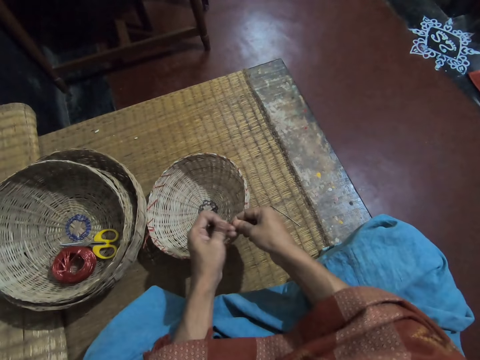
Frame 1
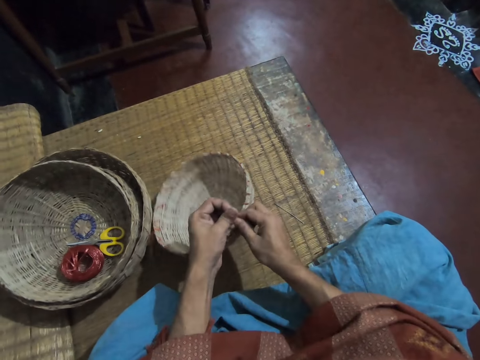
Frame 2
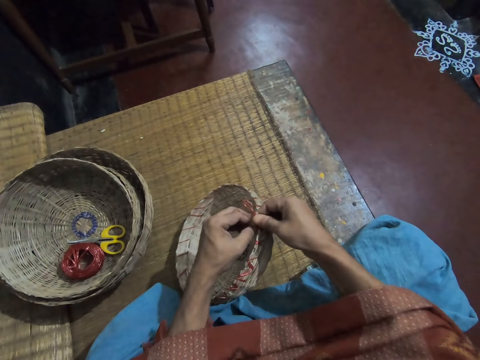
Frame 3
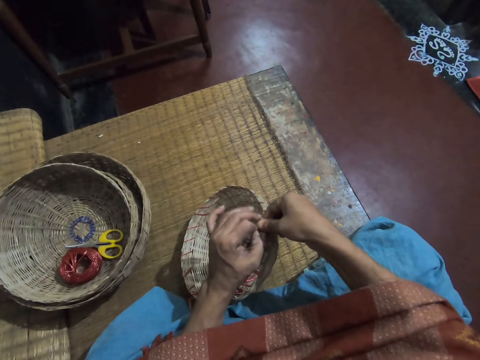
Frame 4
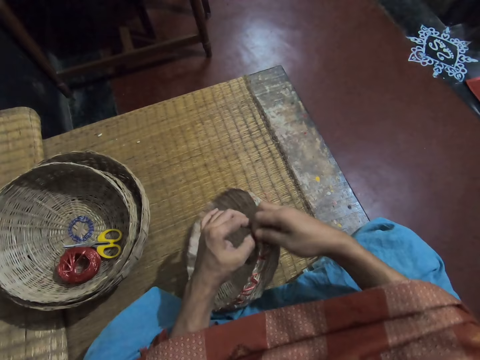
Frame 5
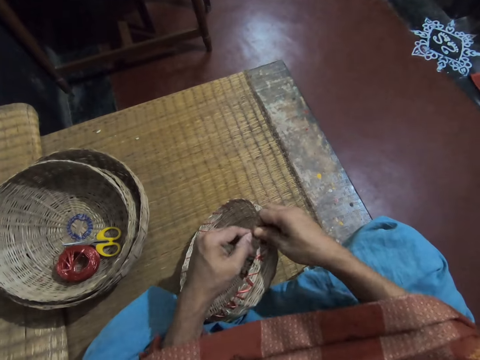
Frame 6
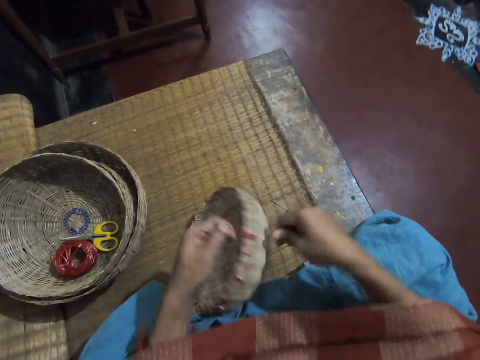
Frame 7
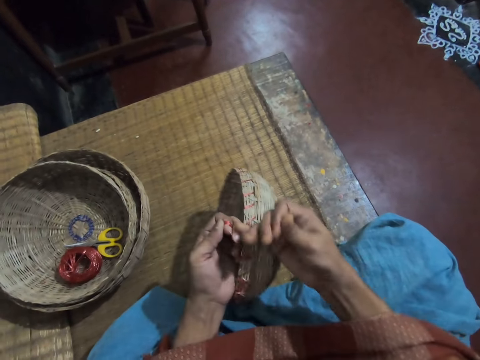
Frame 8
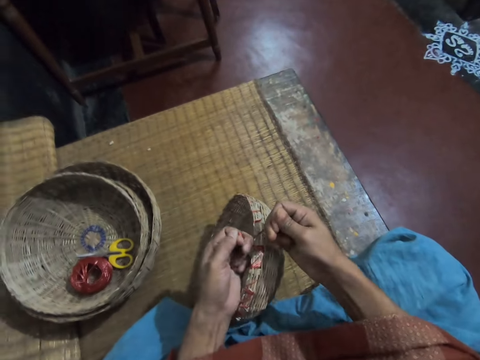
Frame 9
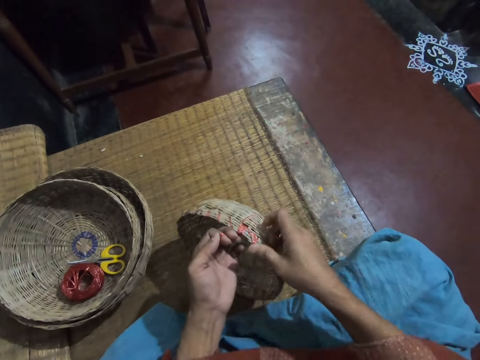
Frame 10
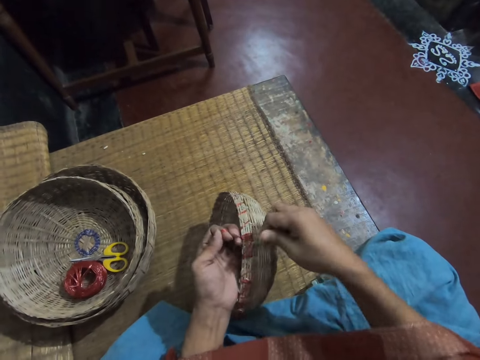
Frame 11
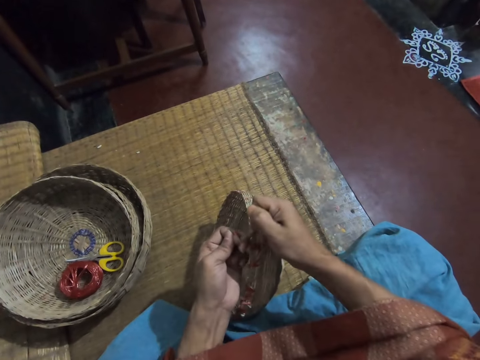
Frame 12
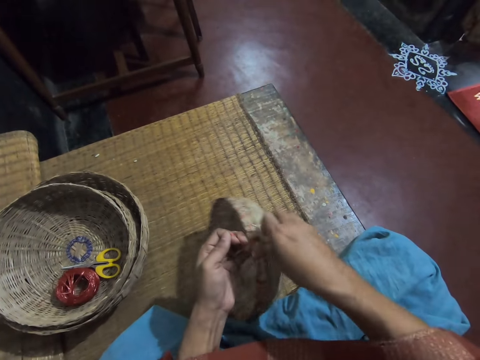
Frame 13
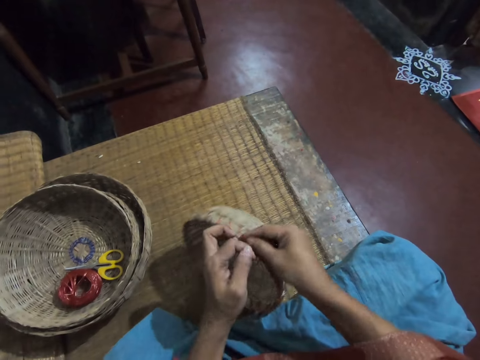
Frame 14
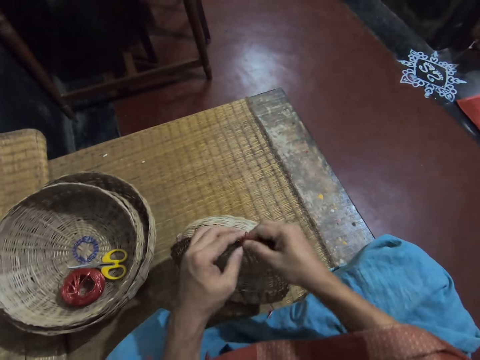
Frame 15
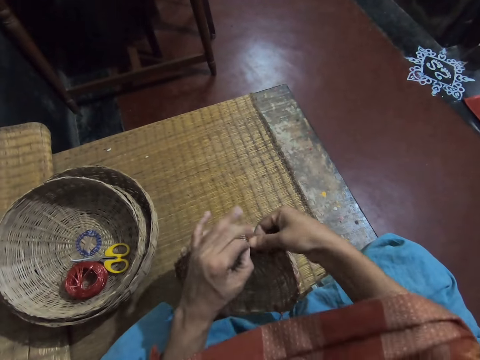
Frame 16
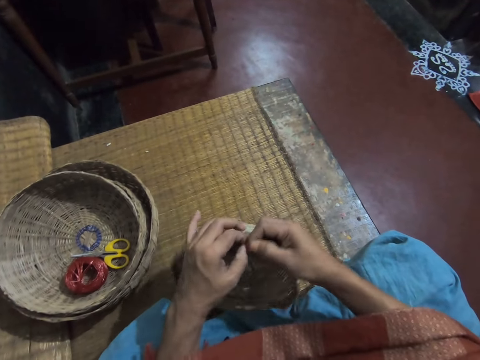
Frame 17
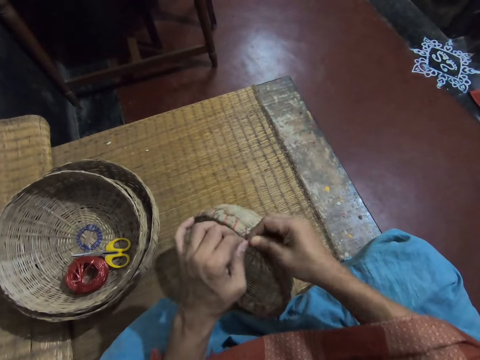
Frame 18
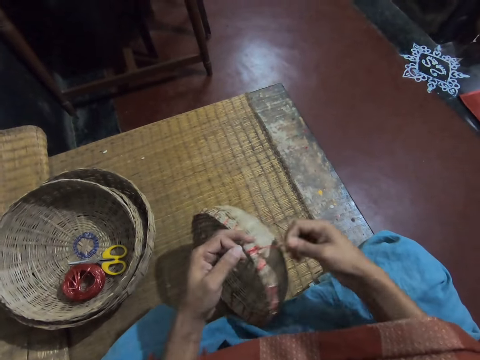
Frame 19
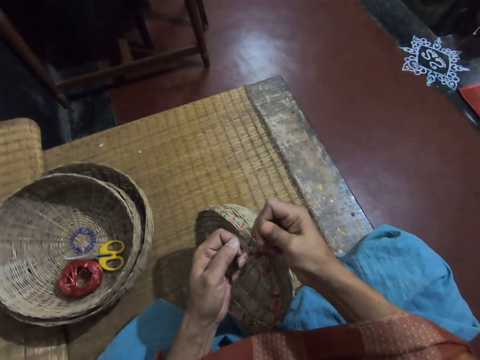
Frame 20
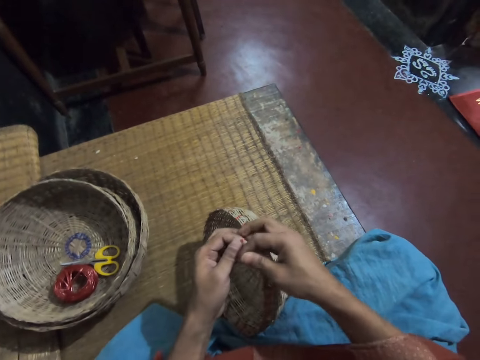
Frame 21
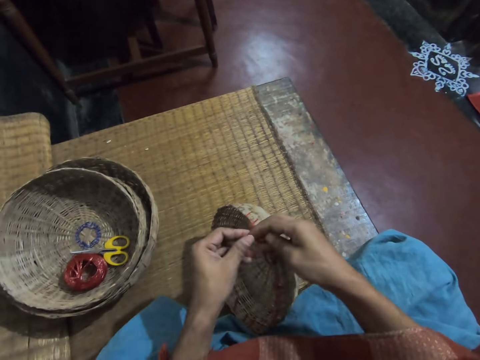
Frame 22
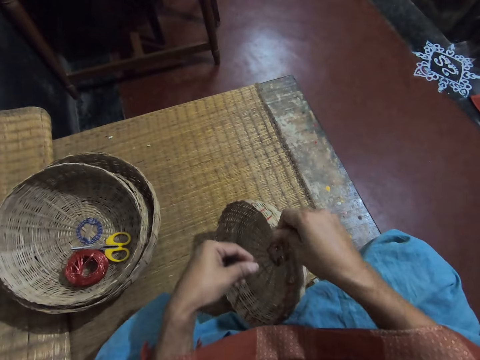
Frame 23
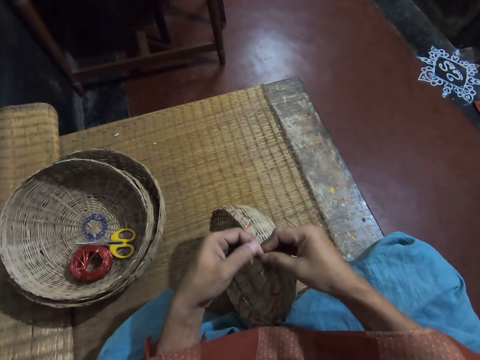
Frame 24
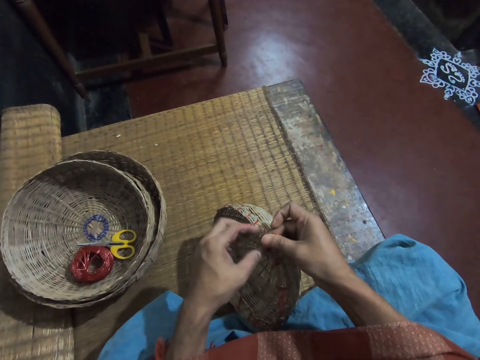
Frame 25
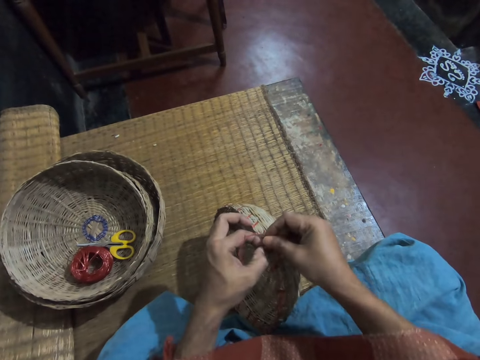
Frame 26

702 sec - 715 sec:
The camera wearer ties the rope on the reed basket.

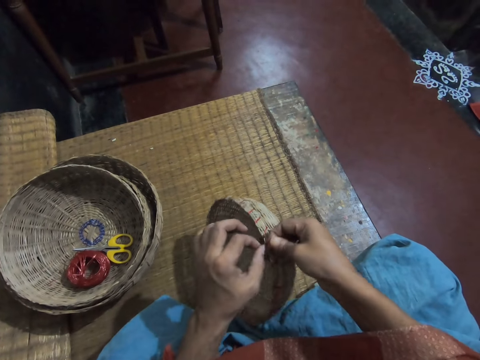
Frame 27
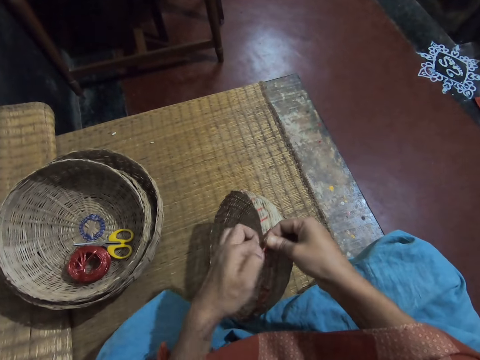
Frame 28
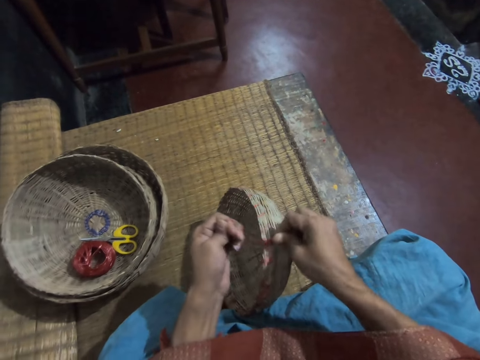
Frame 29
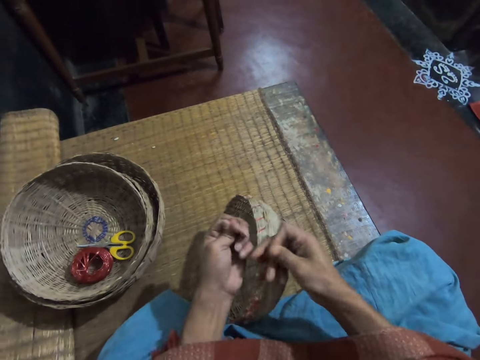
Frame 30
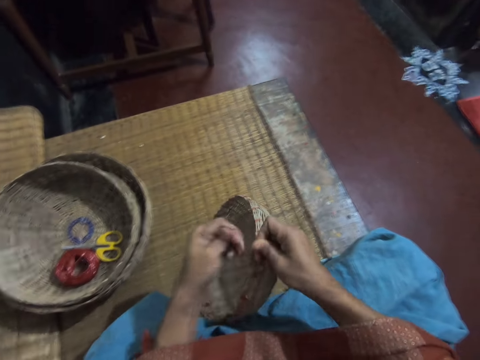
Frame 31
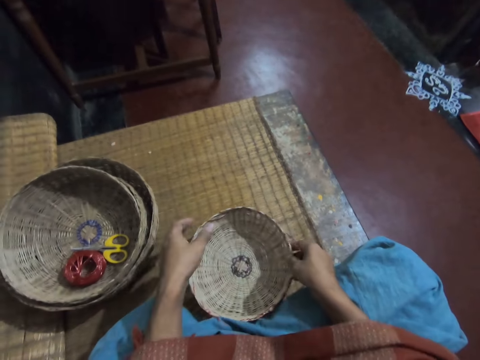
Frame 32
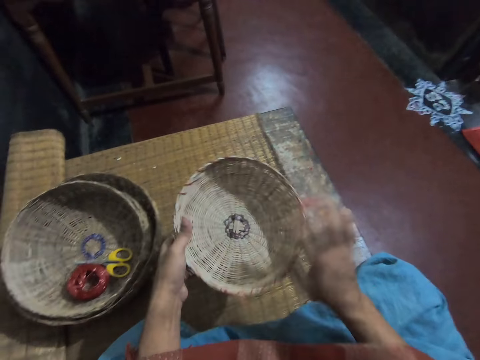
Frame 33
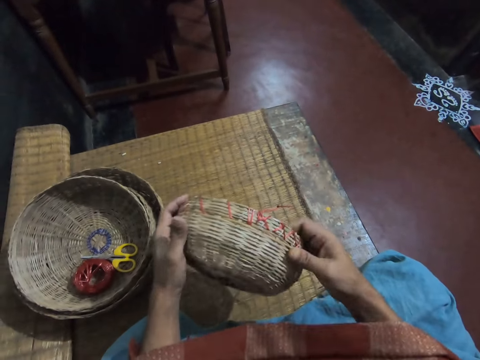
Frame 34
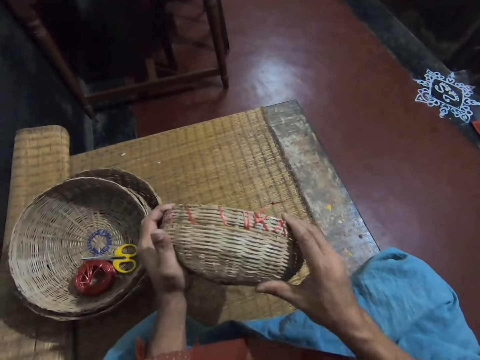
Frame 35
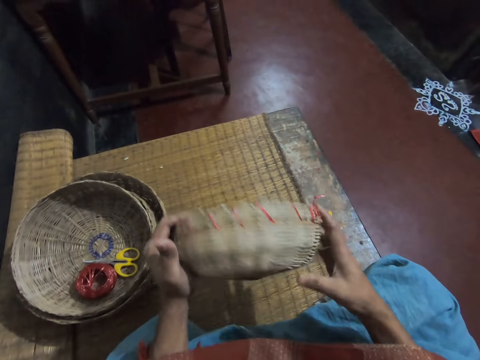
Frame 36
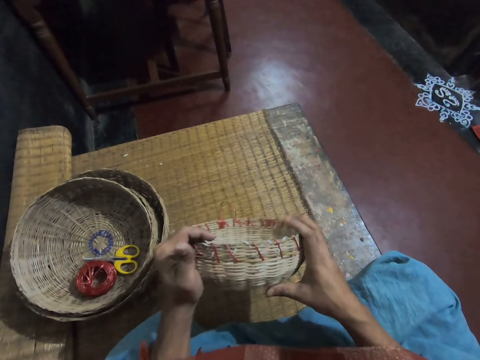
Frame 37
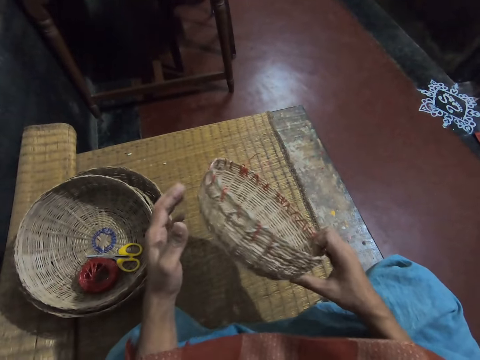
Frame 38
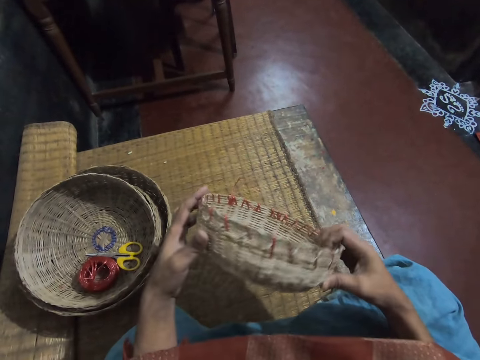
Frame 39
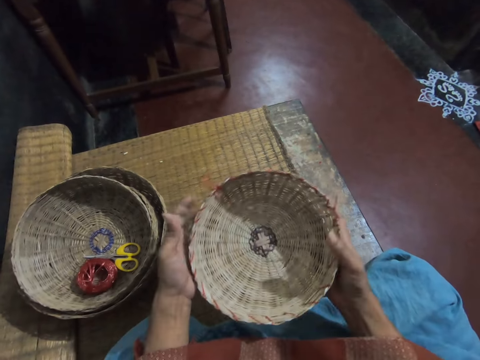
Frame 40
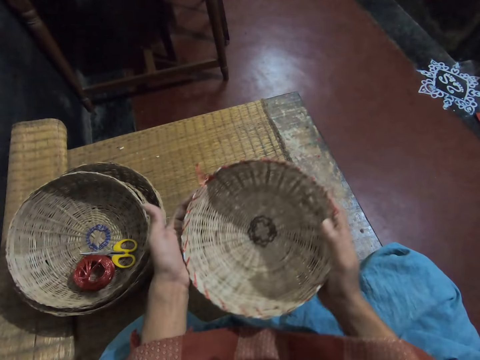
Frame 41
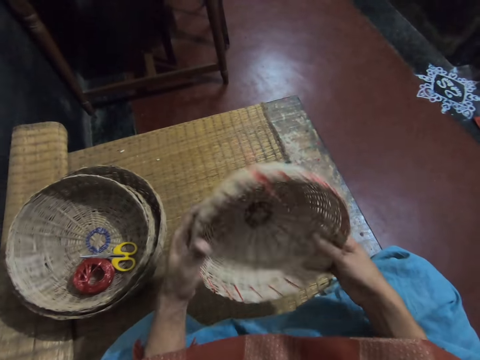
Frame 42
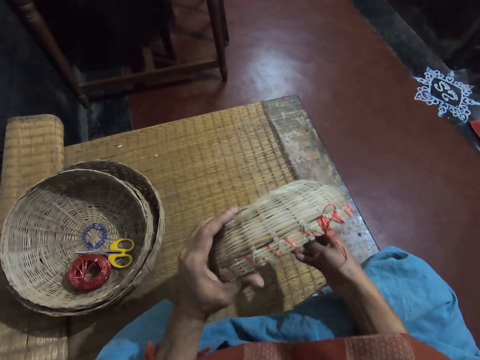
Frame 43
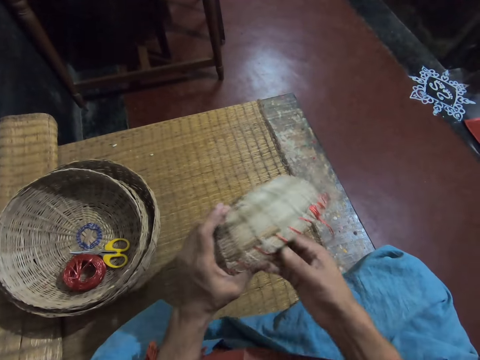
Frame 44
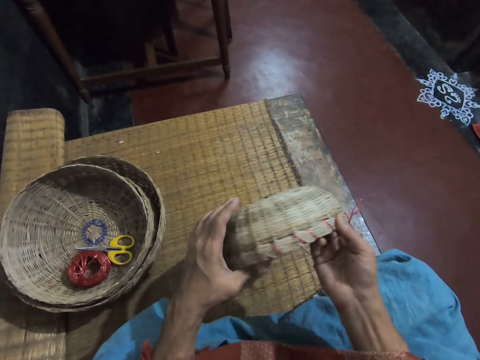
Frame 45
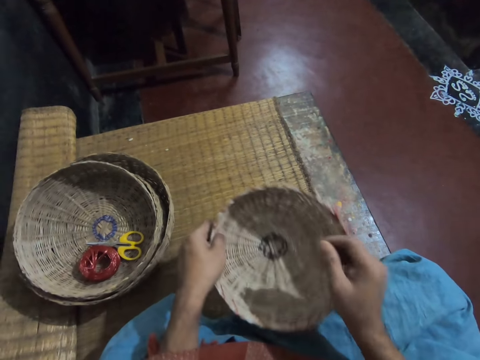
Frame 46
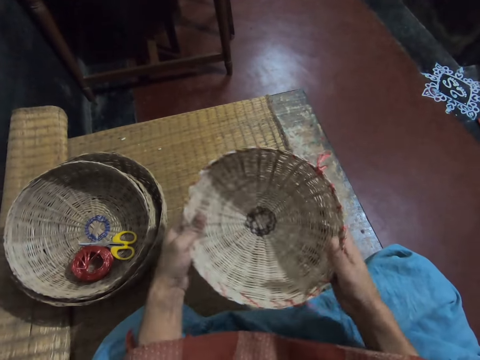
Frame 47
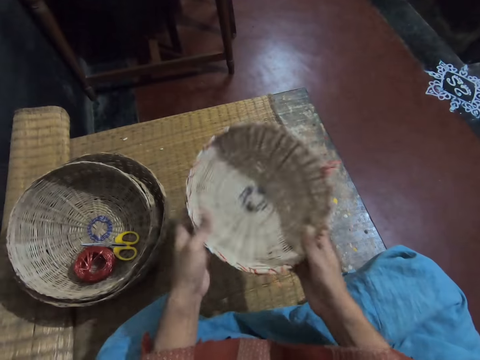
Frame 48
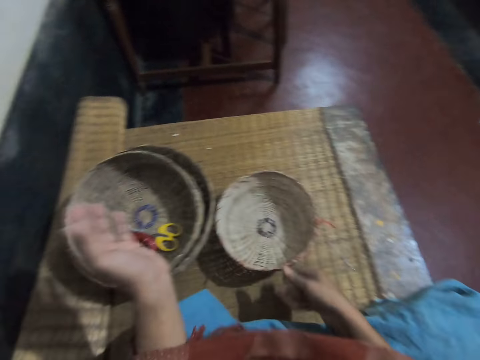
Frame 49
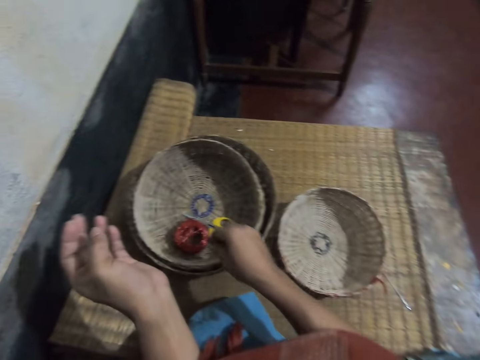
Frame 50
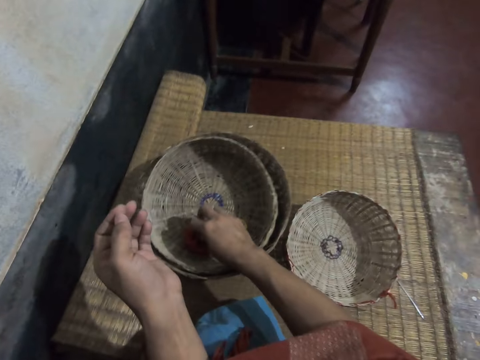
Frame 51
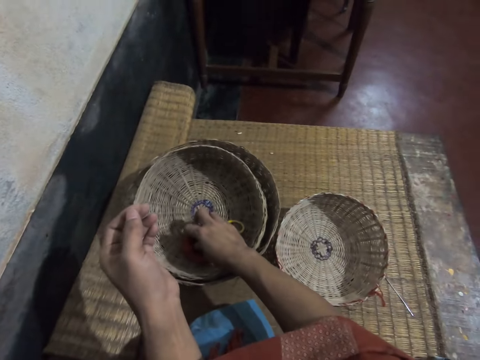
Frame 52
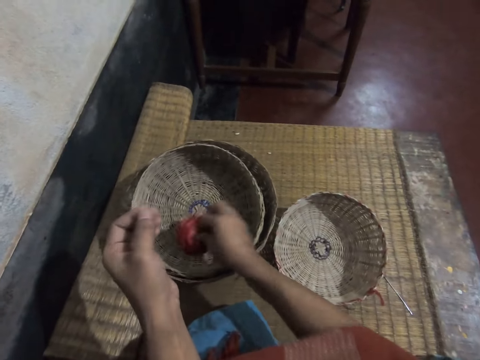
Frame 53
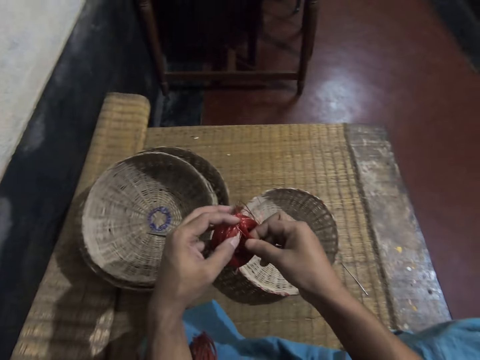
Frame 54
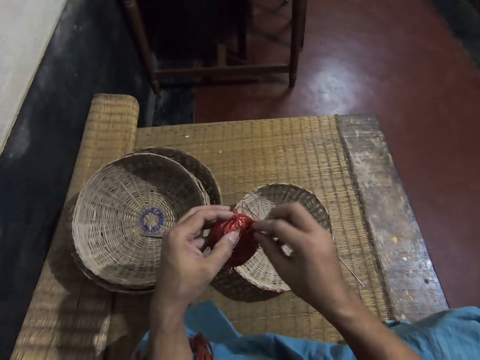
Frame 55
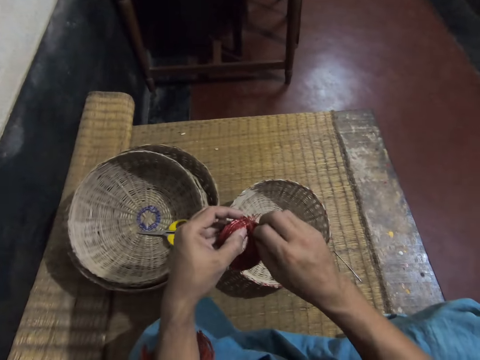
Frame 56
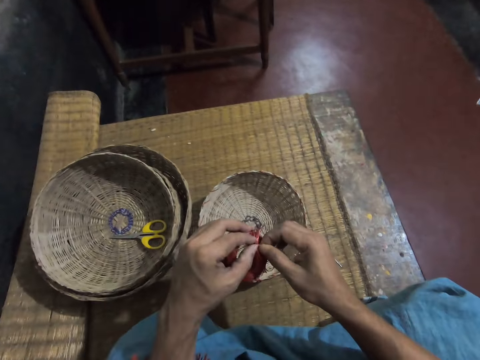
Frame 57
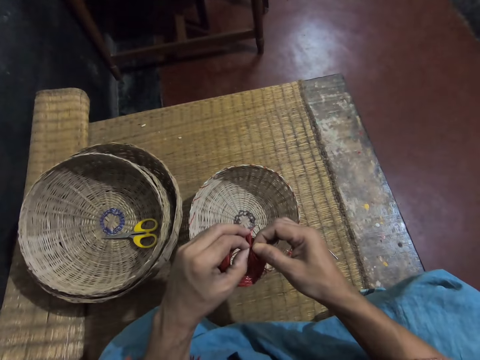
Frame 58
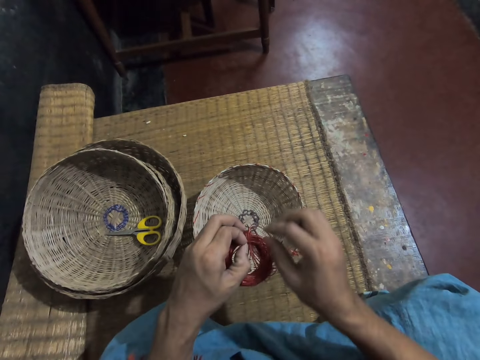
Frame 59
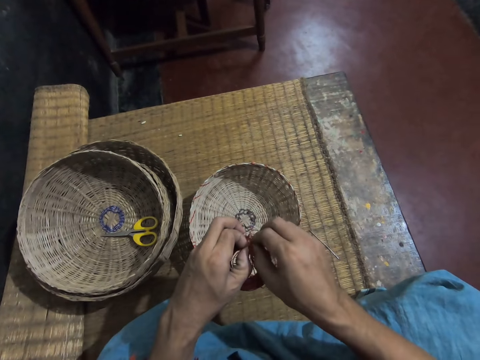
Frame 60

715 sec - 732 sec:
The camera wearer carries the wicker basket from the floor. She turns the basket around with her hands. She checks the basket reeds. She drops the wicker basket on the floor. She picks another thread from the inside of another basket. She untangles the thread.
